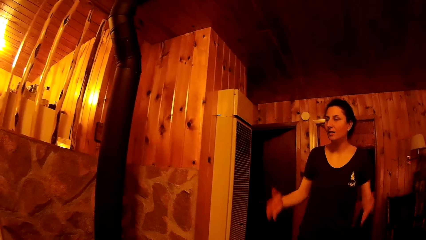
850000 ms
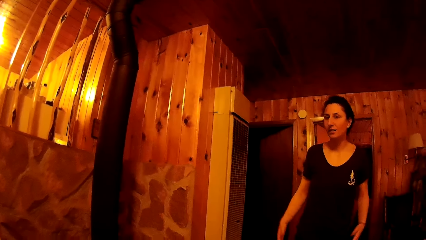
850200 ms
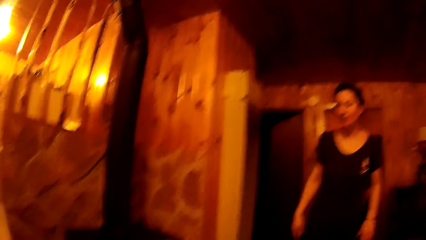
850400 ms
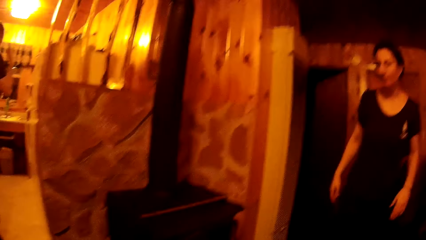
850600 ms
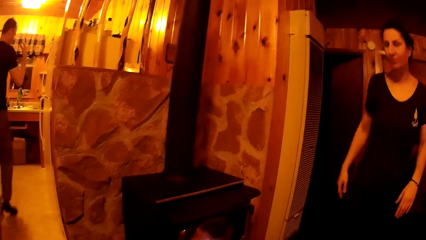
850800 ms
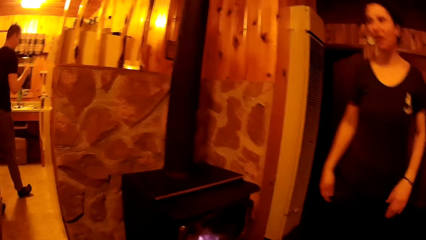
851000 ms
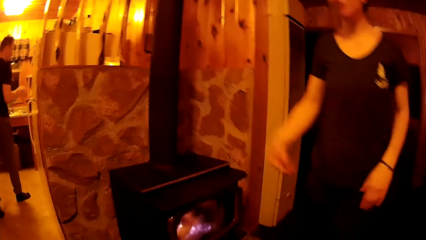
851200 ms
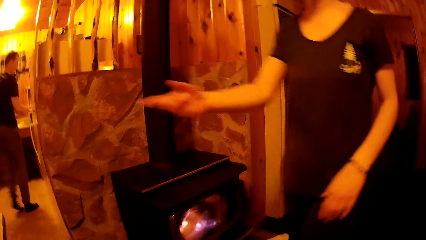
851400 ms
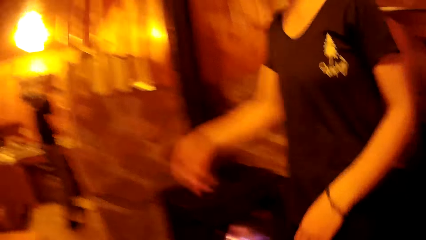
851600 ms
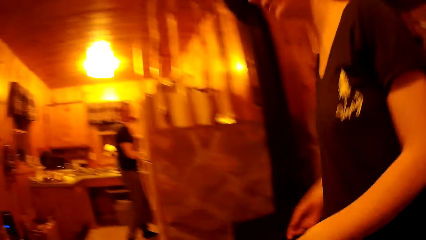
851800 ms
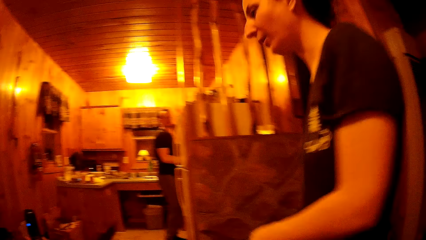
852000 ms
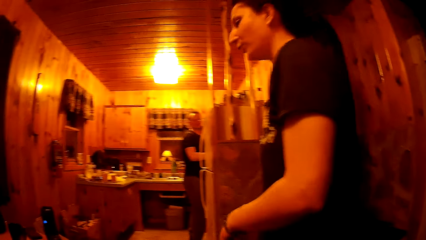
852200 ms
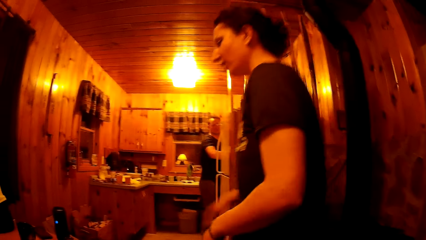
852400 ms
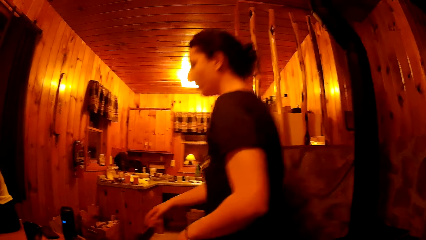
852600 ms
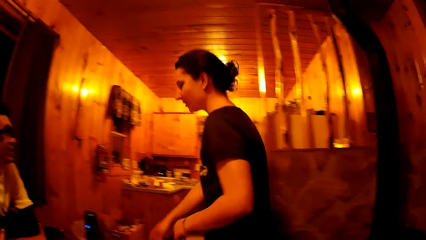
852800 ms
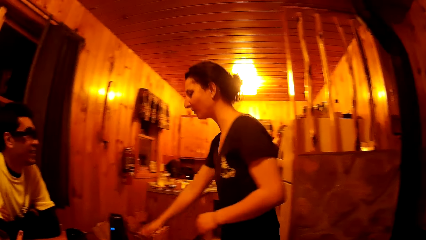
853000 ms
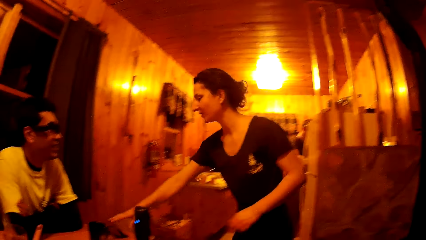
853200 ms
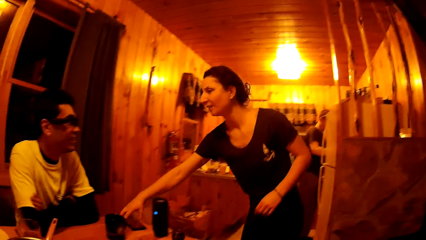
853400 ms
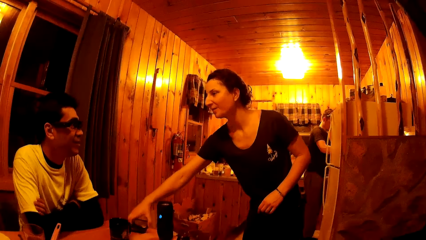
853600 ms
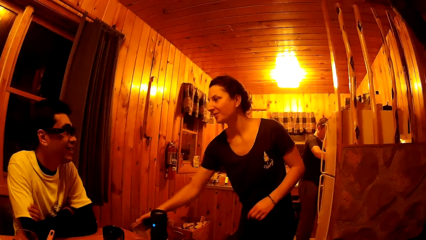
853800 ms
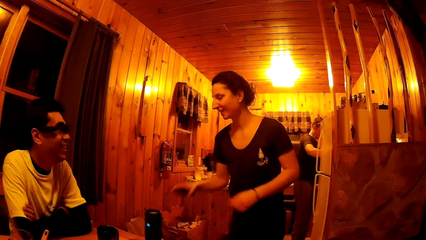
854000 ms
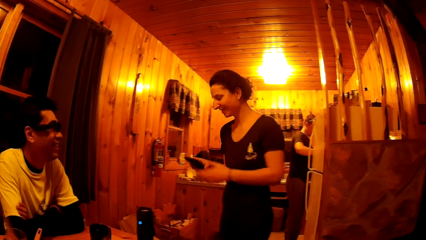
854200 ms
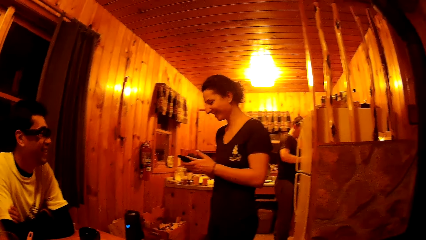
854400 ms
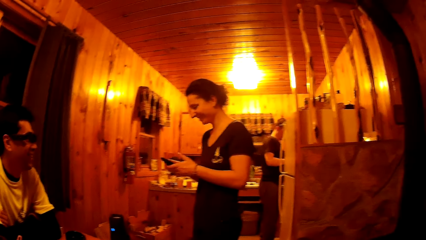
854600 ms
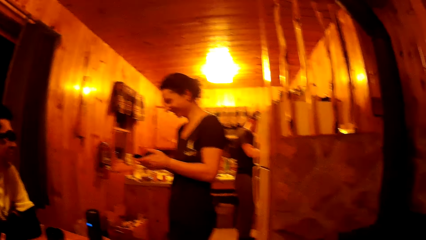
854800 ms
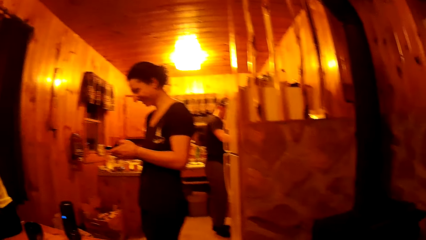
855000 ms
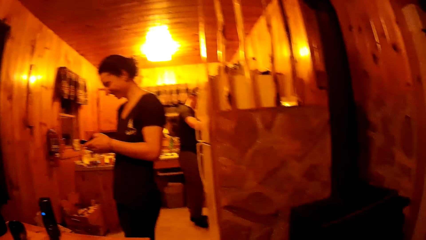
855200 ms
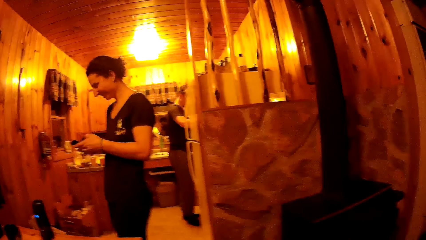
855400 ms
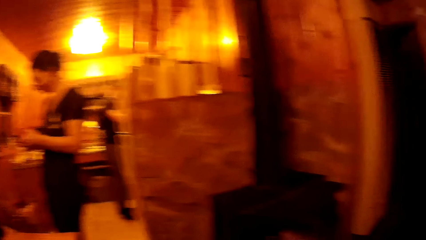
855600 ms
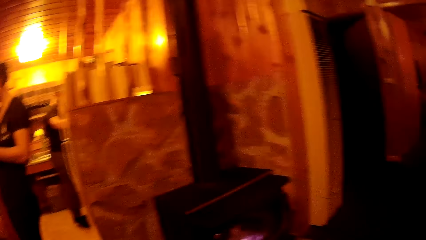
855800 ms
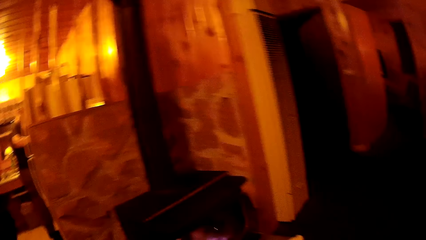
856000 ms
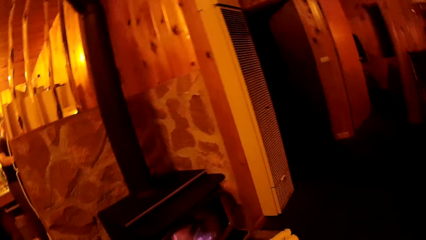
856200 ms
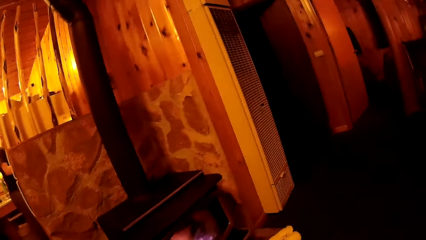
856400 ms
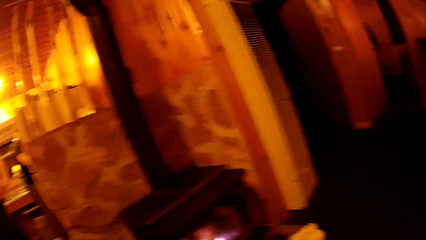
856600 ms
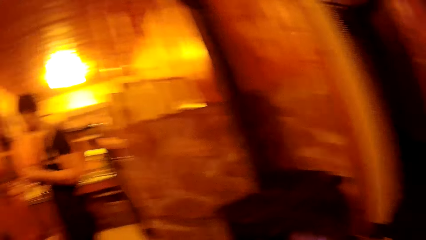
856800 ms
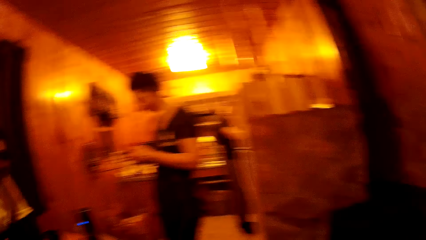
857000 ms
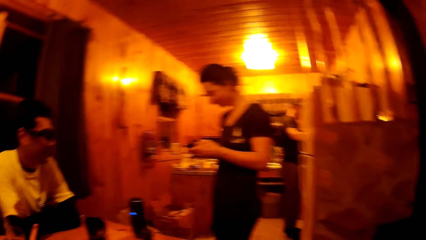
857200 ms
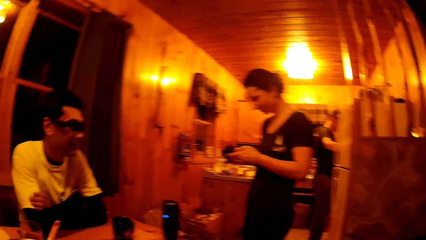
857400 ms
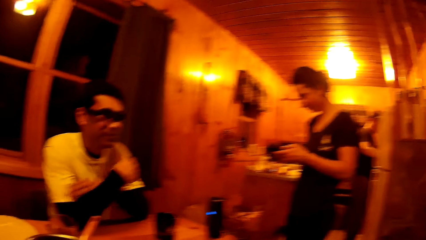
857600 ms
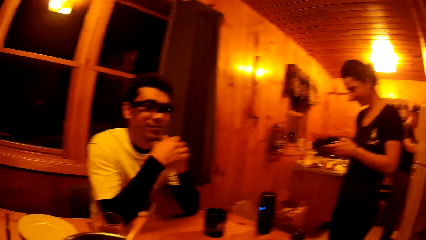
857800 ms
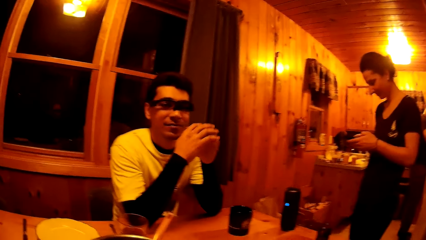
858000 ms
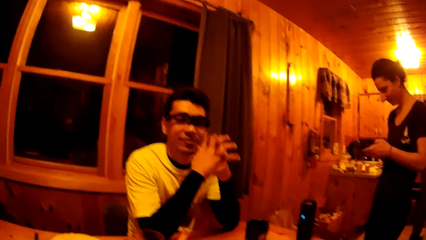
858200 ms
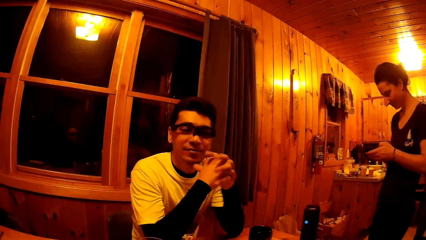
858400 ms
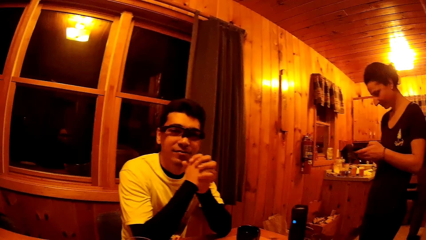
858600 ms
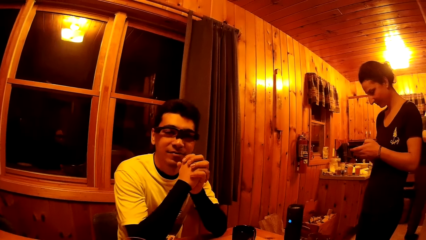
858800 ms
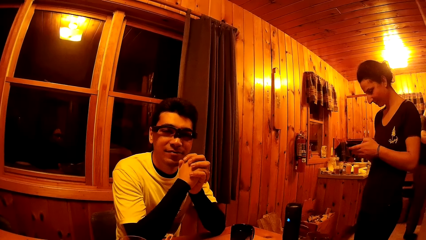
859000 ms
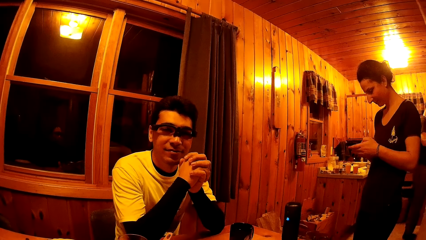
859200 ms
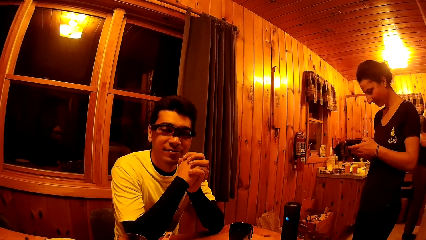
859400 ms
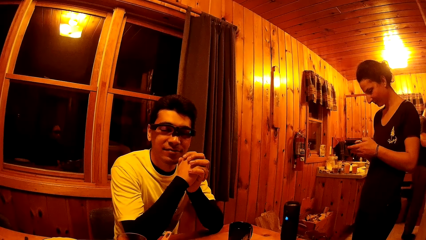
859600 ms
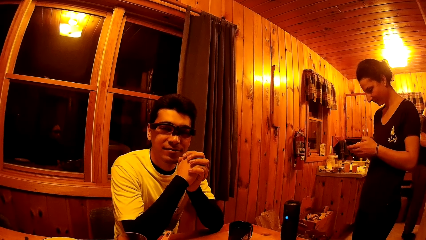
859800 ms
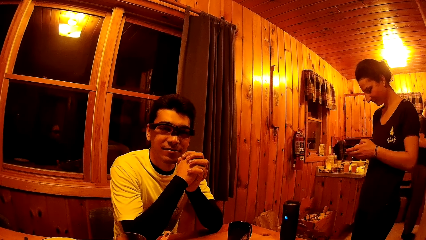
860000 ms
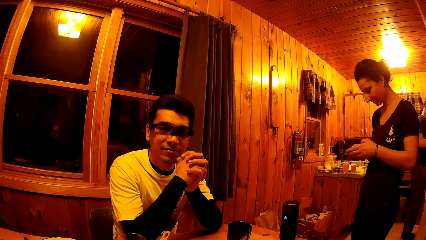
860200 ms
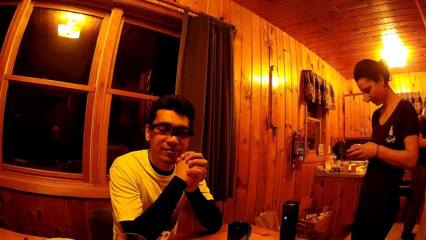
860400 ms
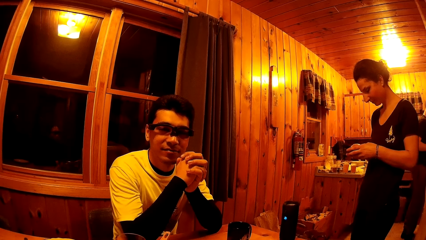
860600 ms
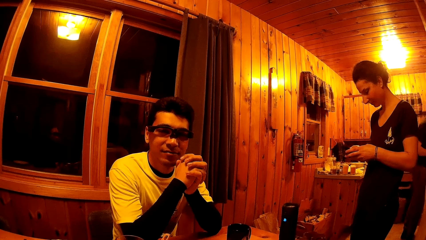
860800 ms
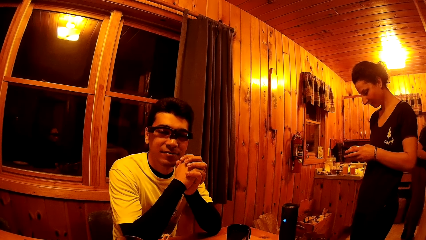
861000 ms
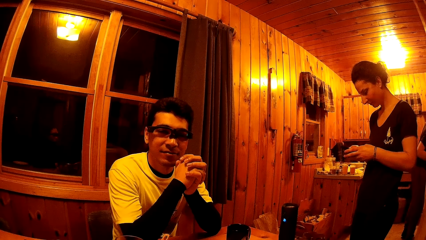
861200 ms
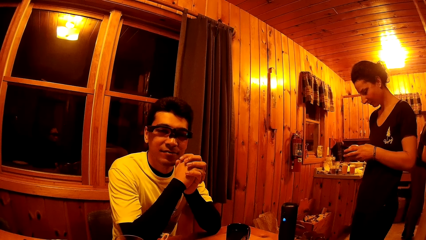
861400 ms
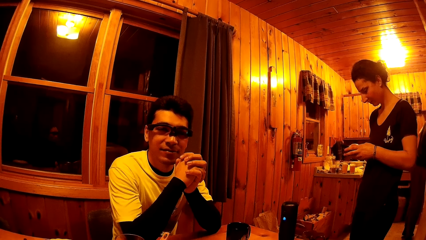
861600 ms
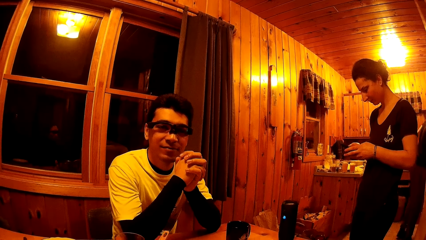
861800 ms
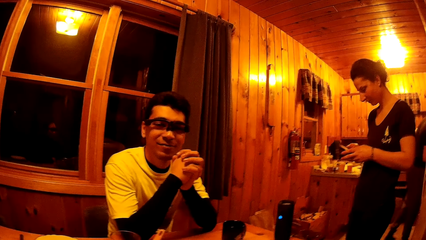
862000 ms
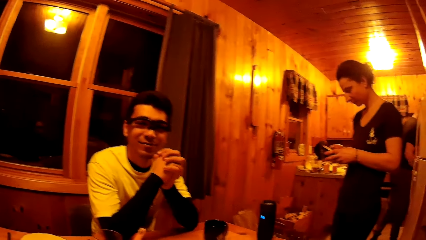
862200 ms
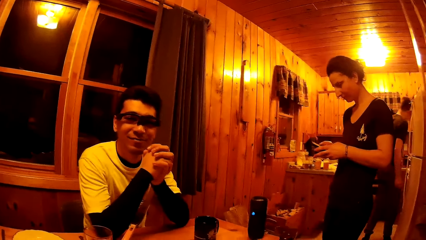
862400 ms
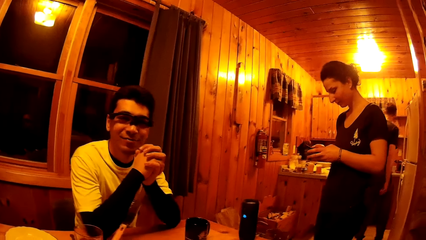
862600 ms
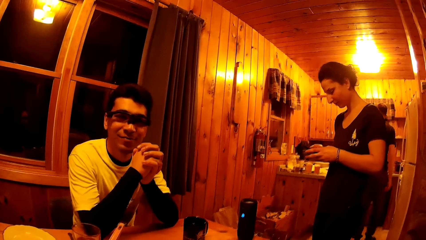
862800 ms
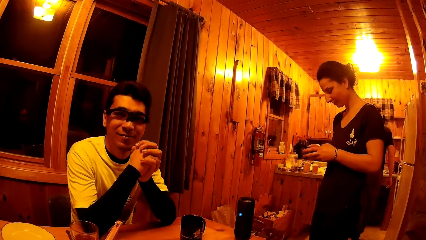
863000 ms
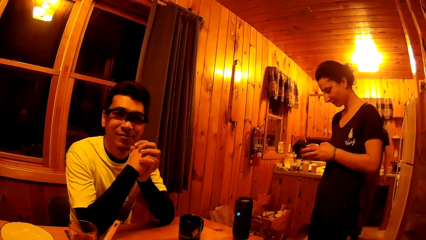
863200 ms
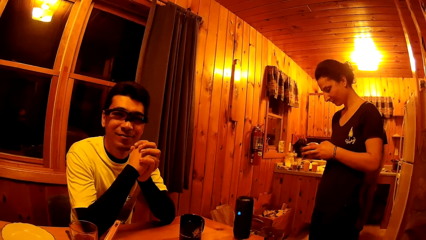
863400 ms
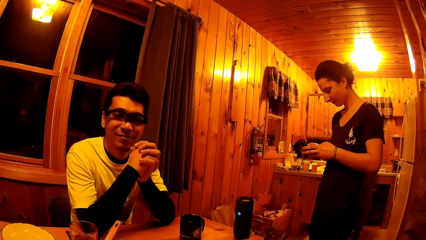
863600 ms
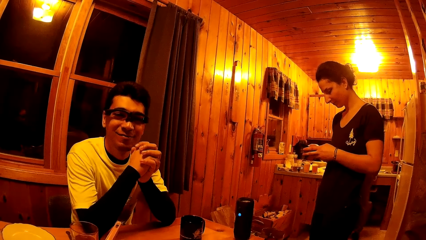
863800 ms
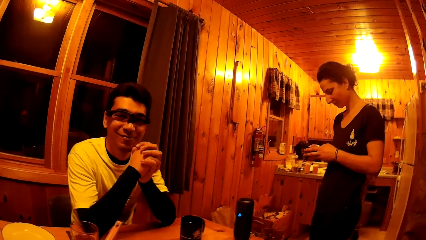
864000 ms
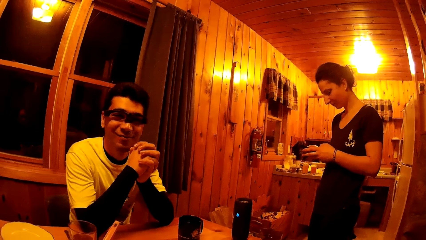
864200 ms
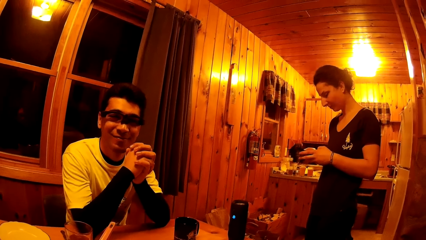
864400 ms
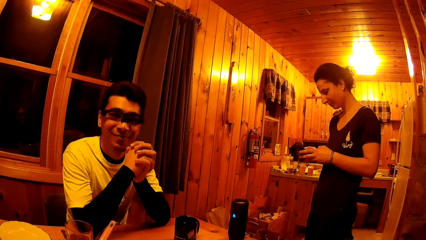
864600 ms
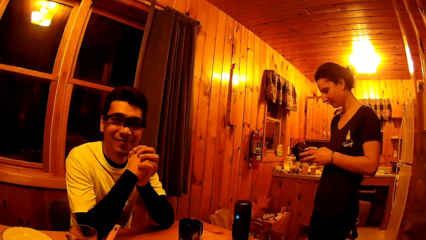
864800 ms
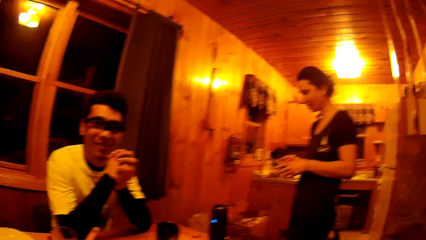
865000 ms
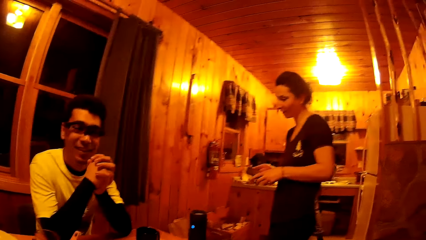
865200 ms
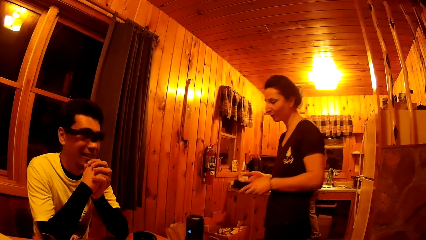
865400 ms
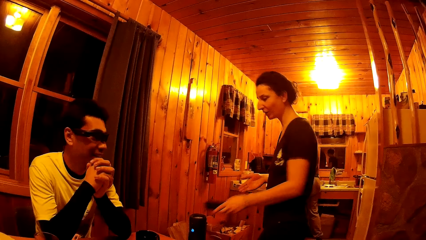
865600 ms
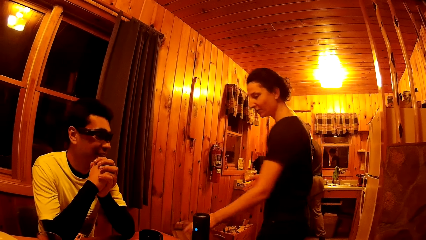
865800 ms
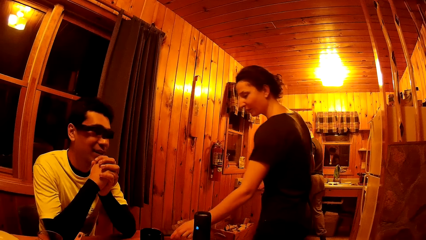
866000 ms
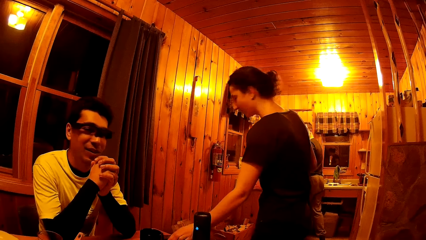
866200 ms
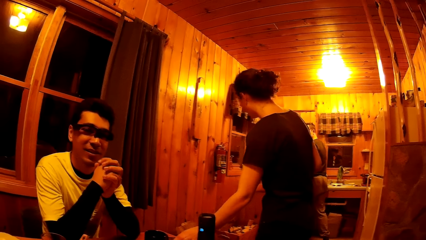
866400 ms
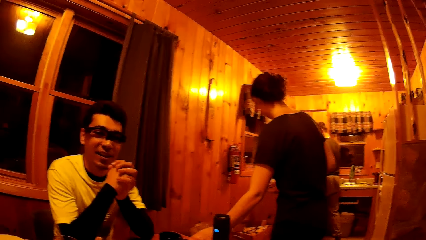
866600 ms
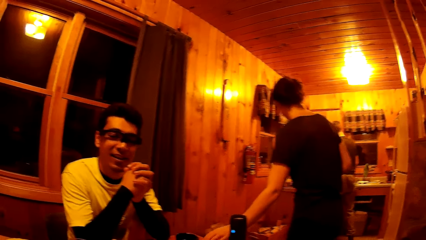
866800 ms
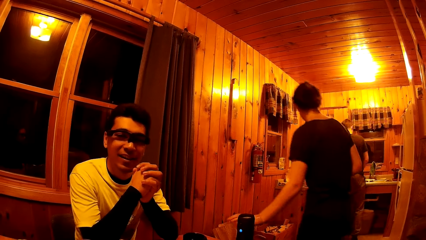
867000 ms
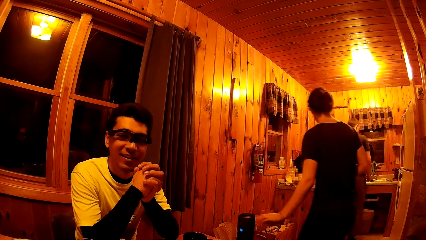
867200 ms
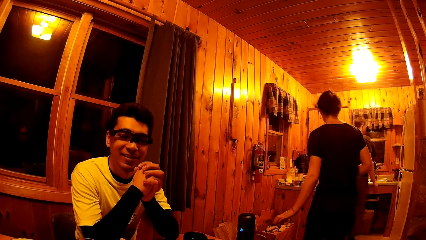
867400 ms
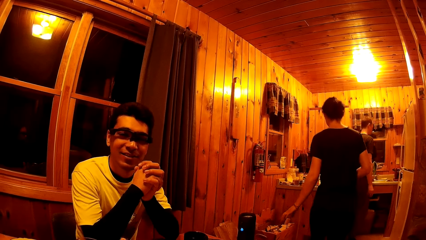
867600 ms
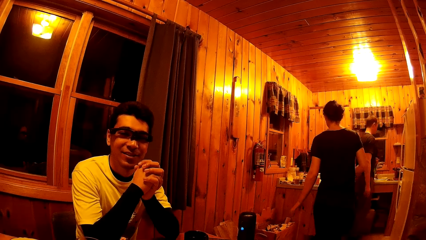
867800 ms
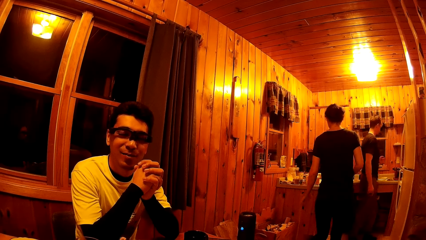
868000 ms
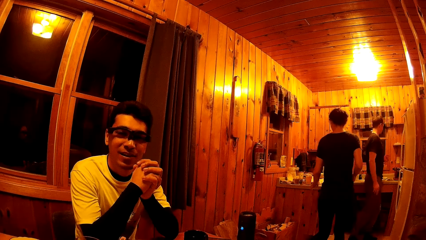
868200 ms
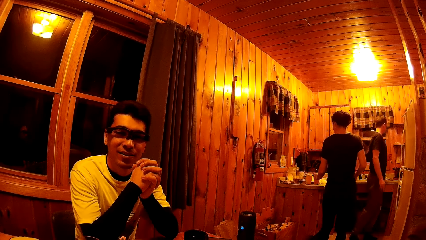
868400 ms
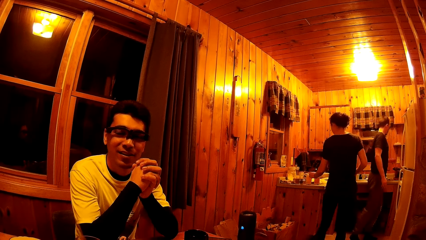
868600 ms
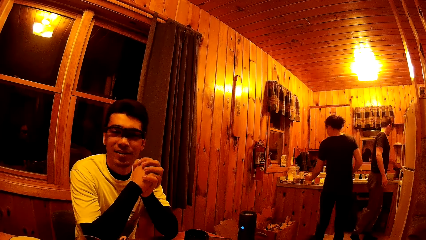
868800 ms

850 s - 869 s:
A woman picks a phone from the table with her right hand. The woman presses the phone with both hands. Another man folds both hands together on the table. The woman presses the phone. The woman drops the phone on the table with her left hand. The camera wearer looks at the other man. The woman walks into the kitchen.
